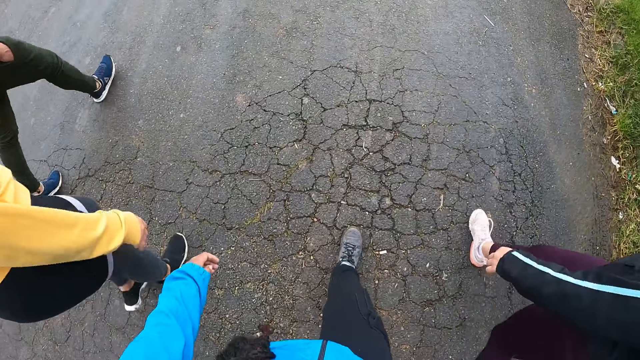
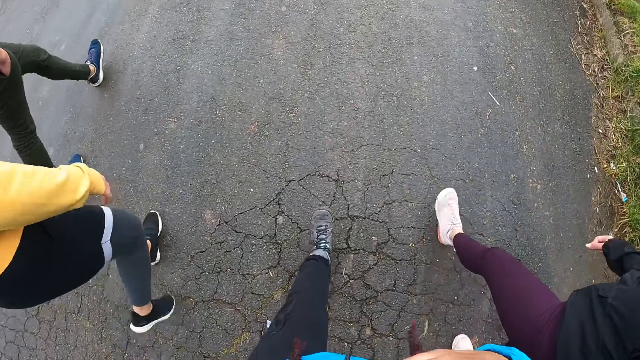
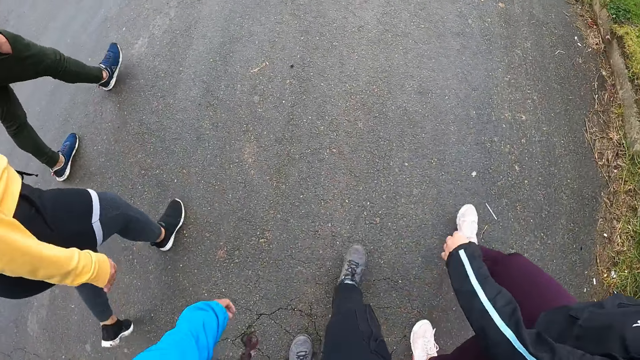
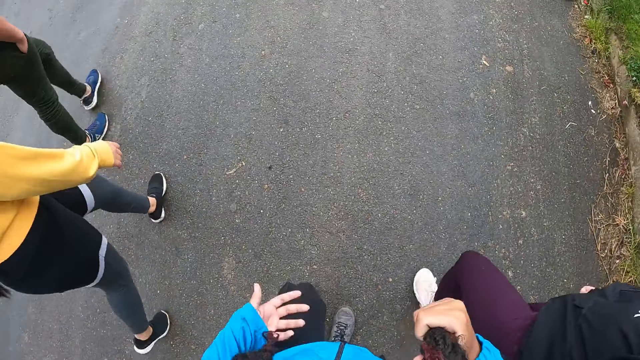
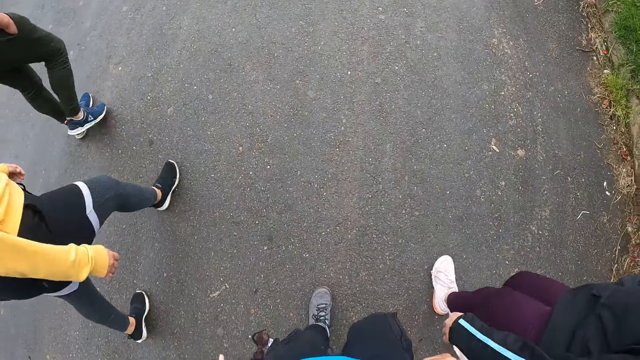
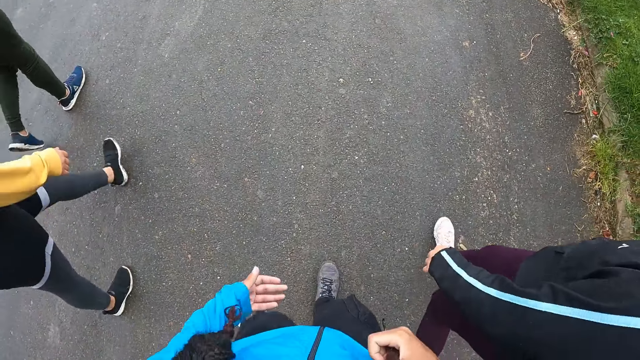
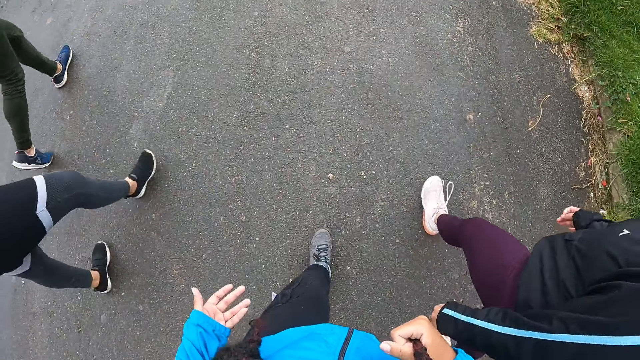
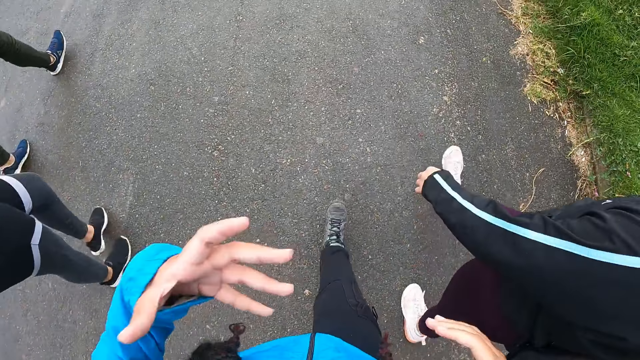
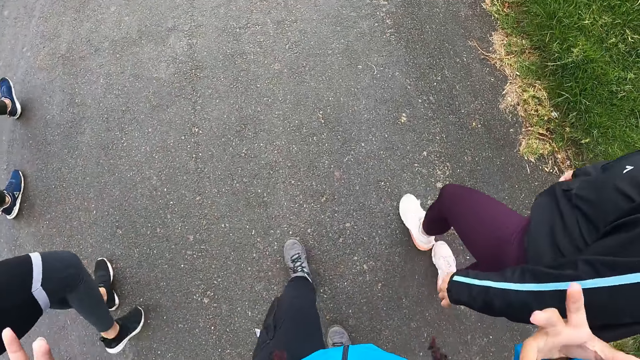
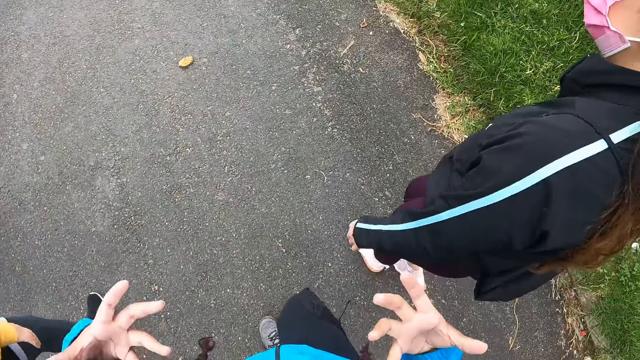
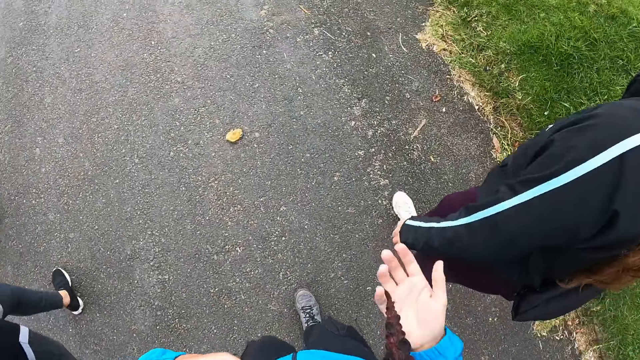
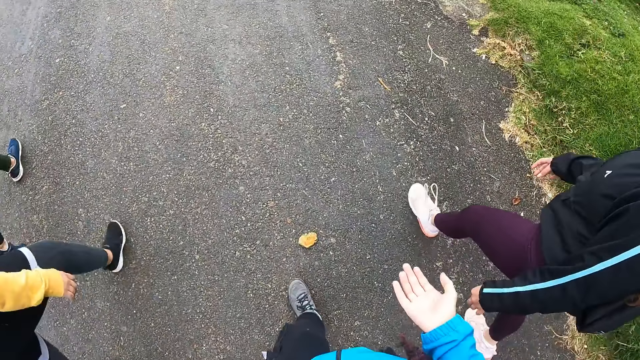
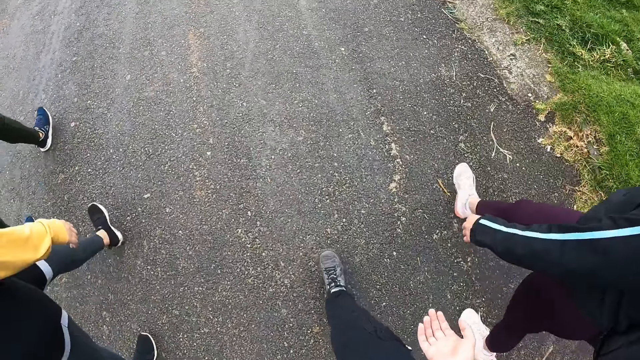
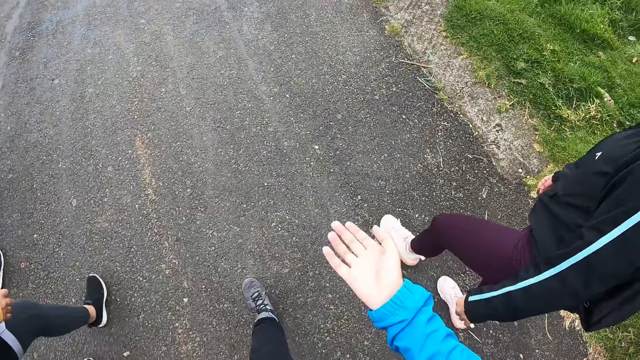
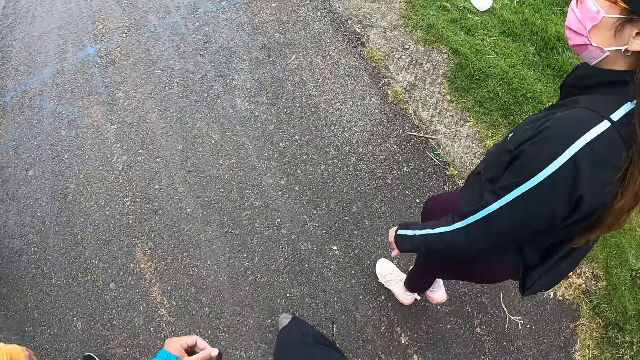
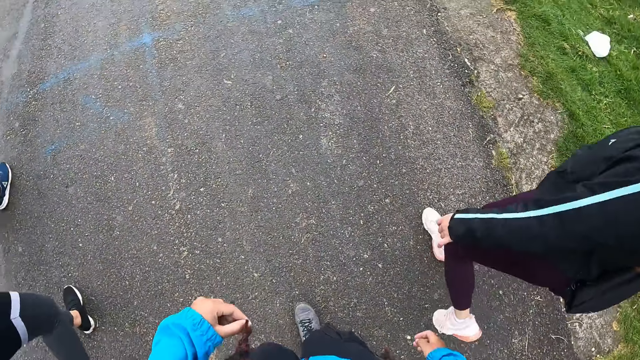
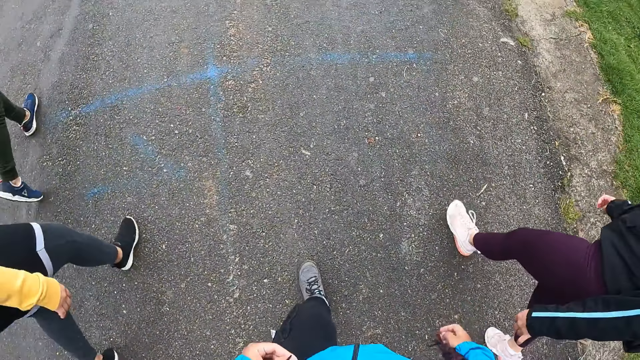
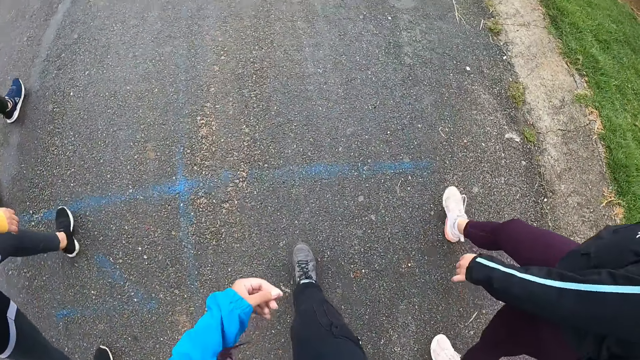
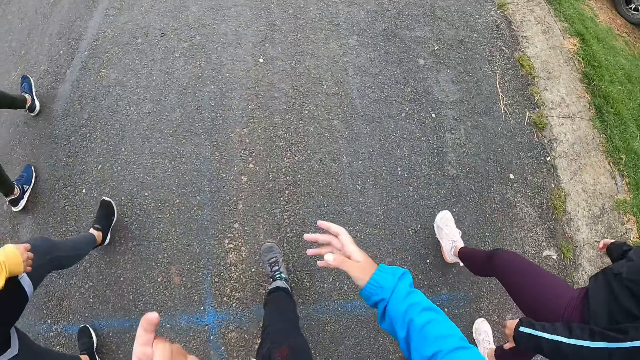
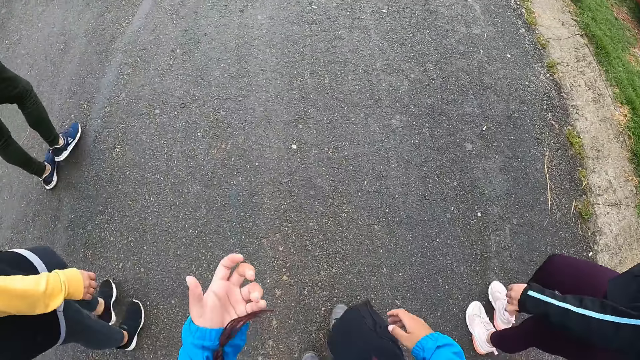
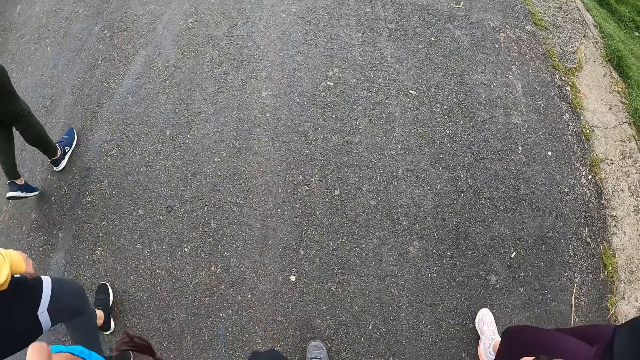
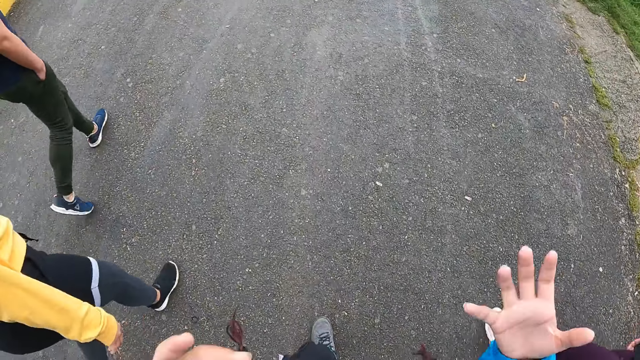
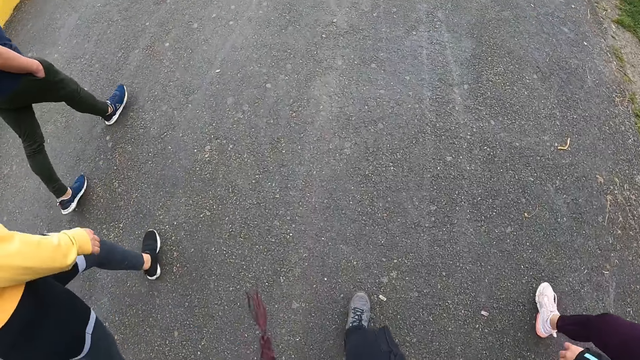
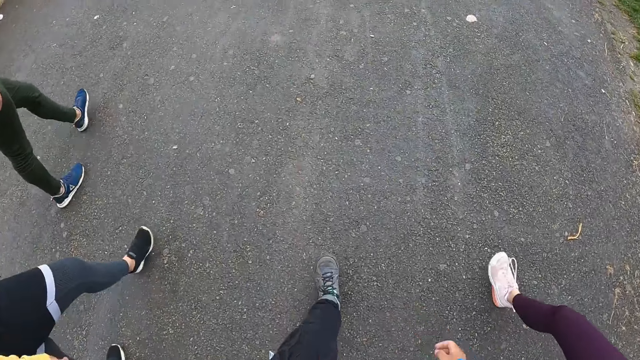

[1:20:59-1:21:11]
The camera wearer walks around. She moves her hands.

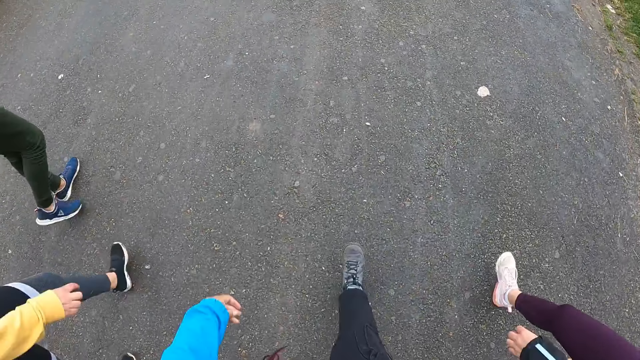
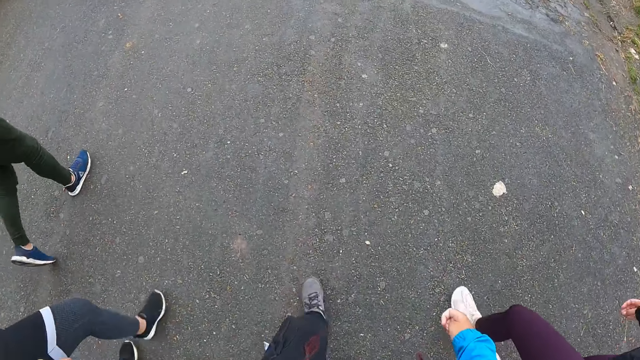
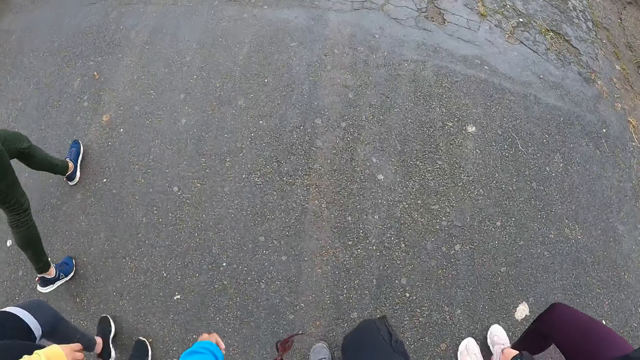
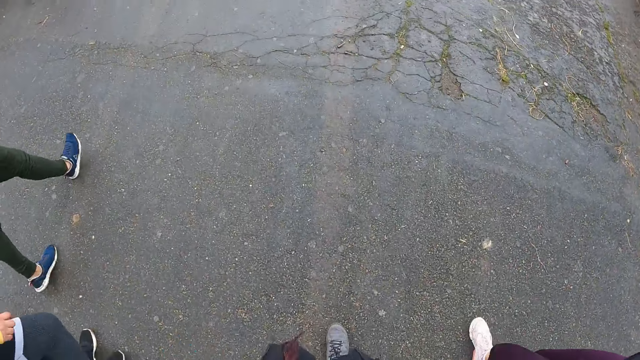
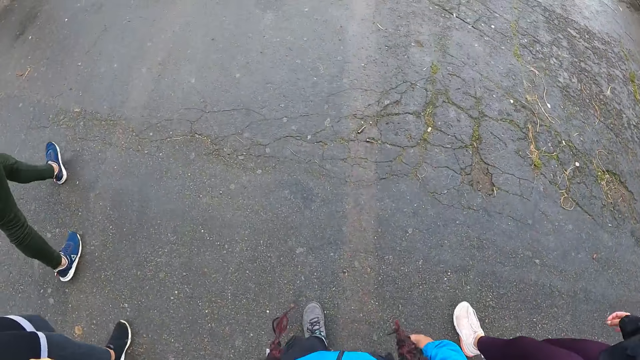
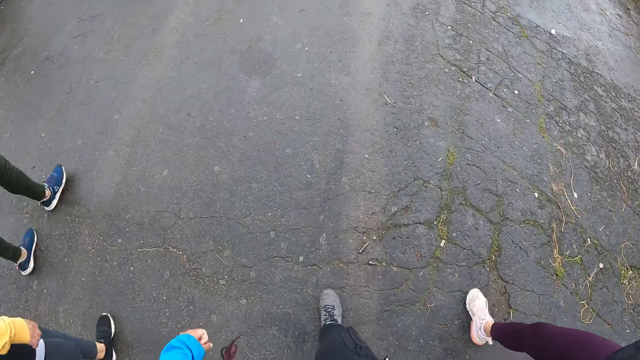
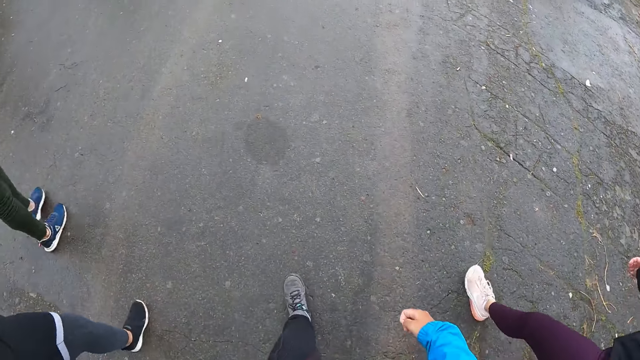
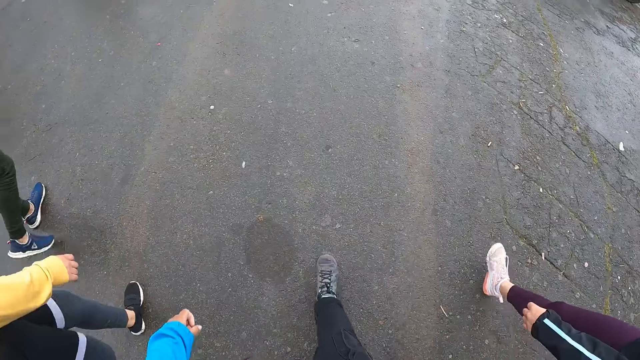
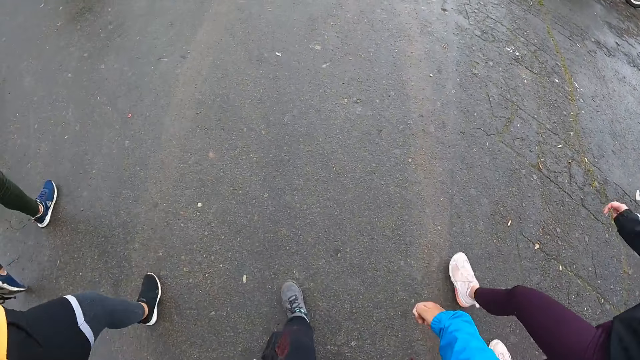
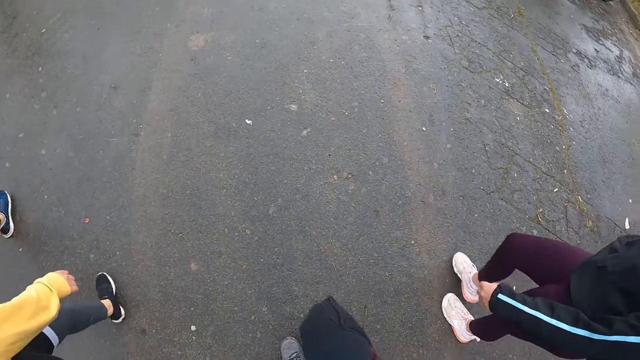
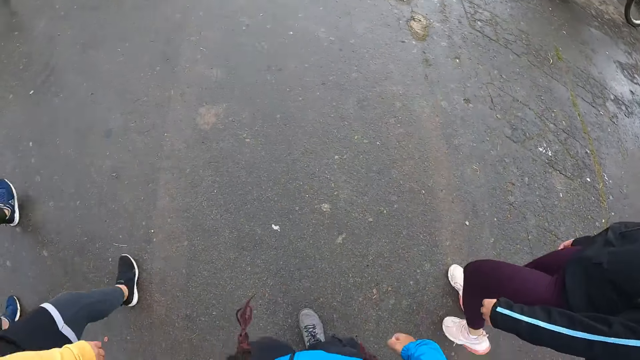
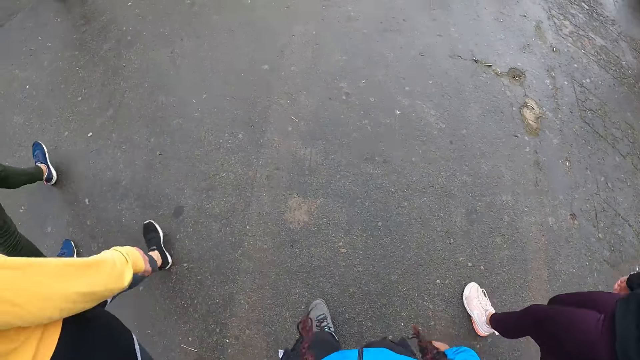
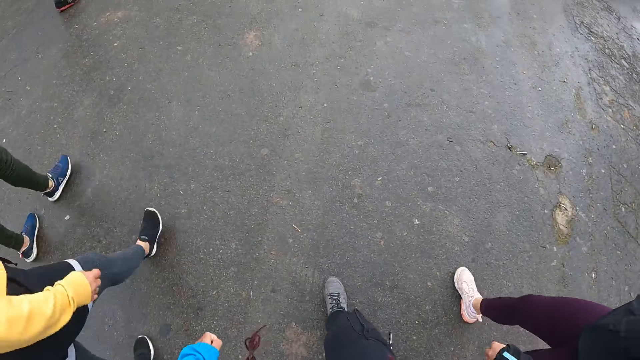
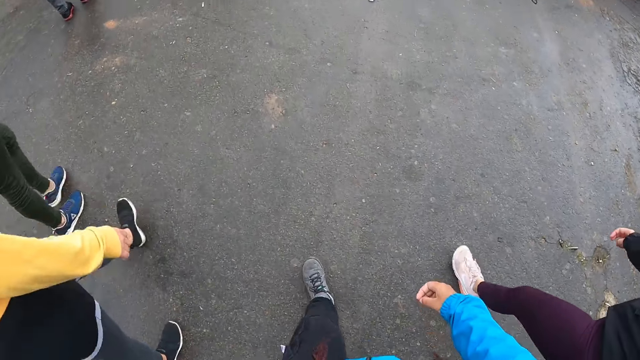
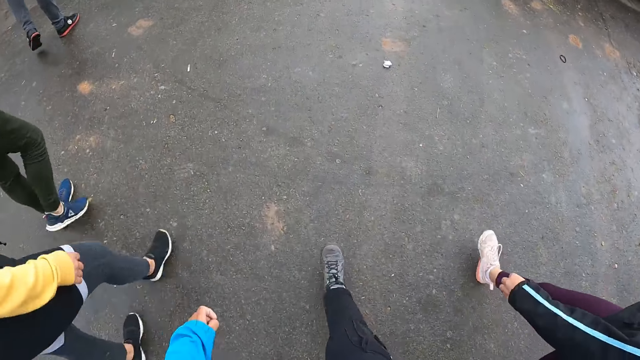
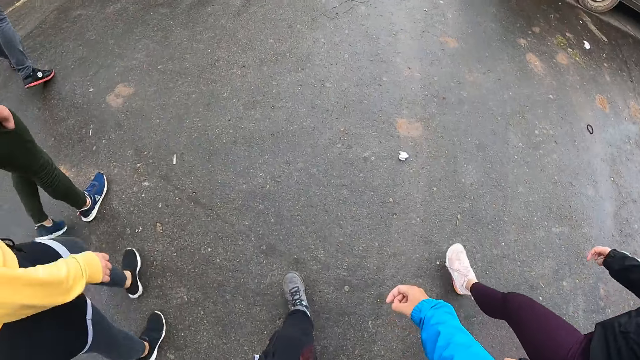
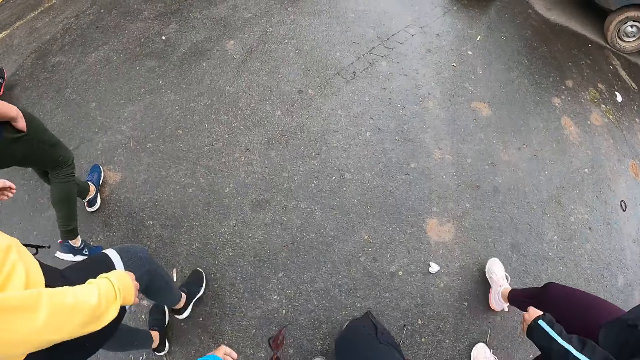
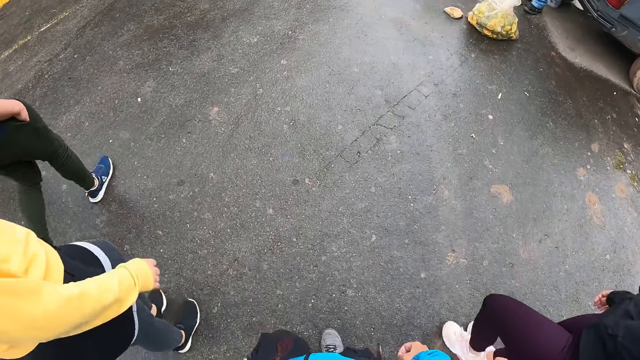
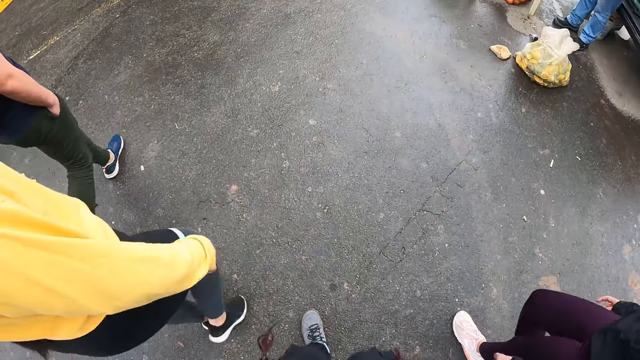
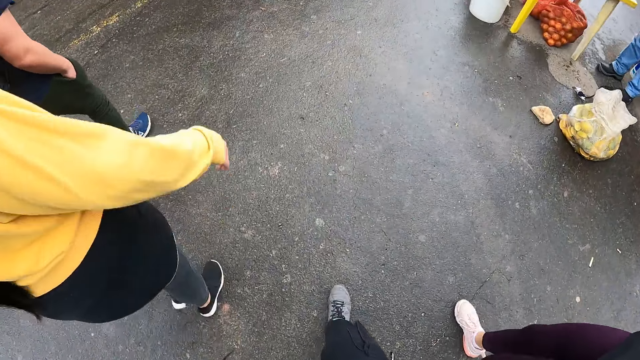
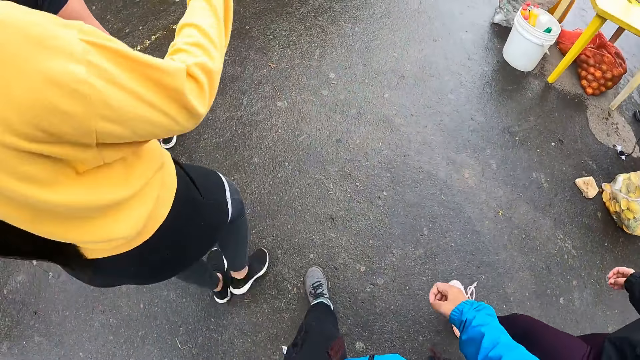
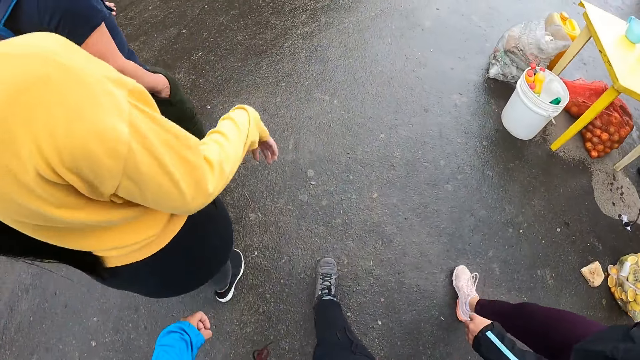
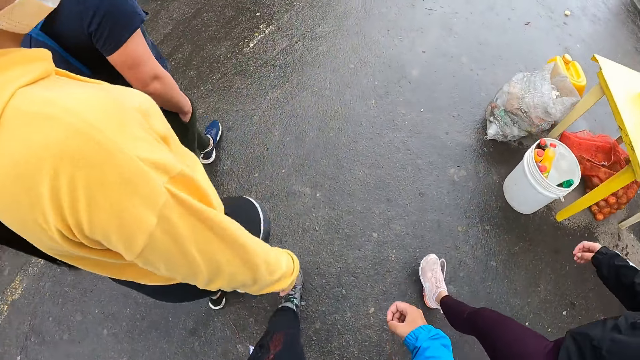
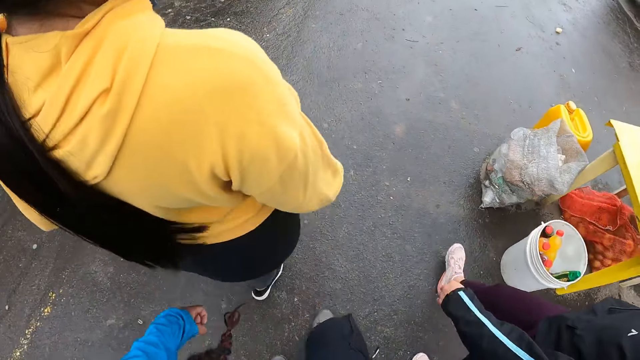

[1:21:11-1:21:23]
The camera wearer walks around.
